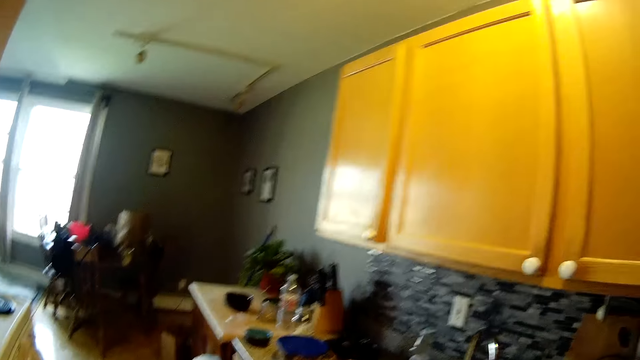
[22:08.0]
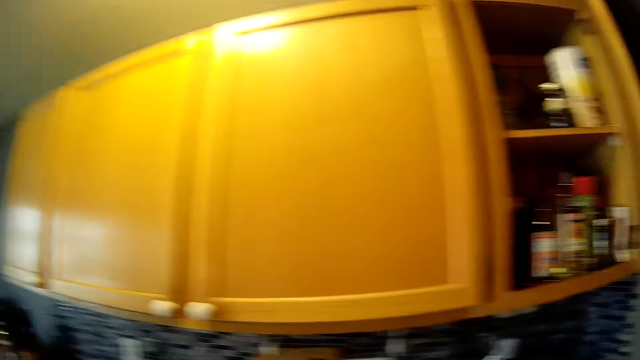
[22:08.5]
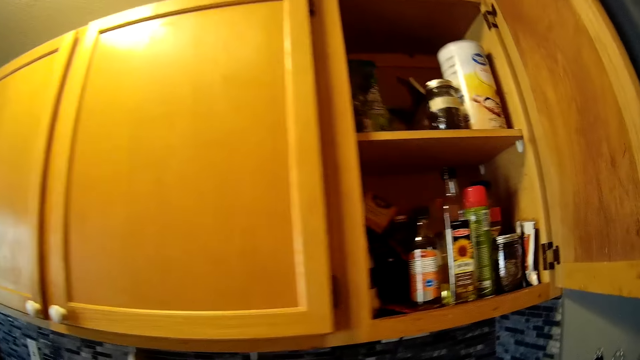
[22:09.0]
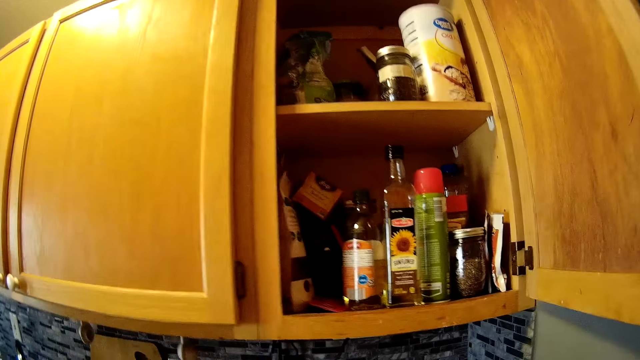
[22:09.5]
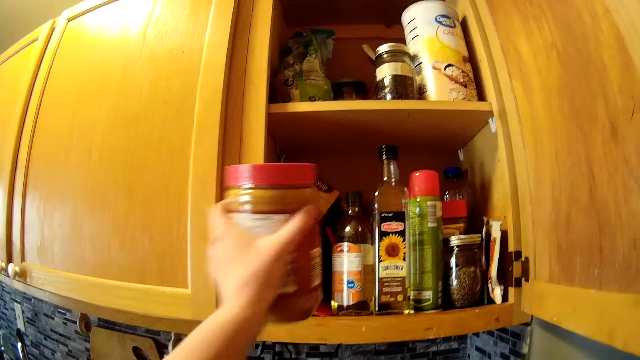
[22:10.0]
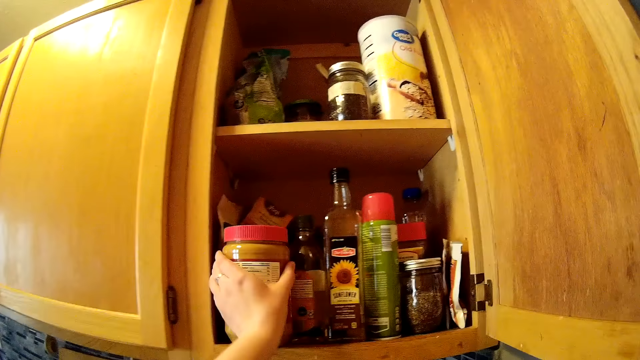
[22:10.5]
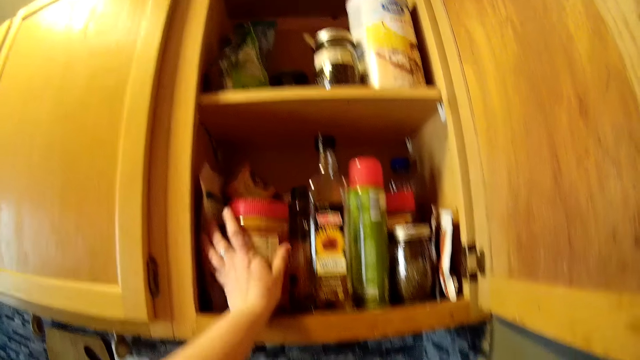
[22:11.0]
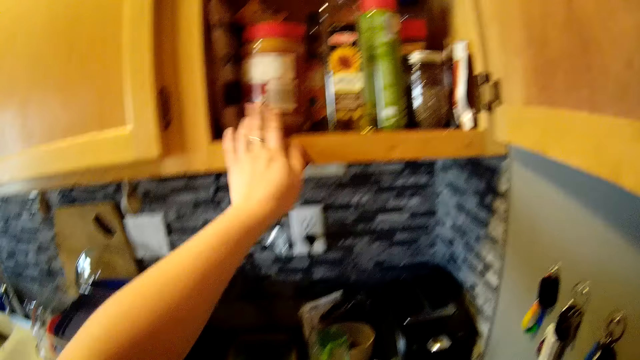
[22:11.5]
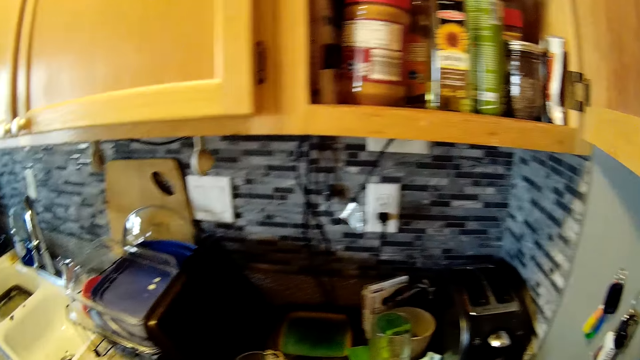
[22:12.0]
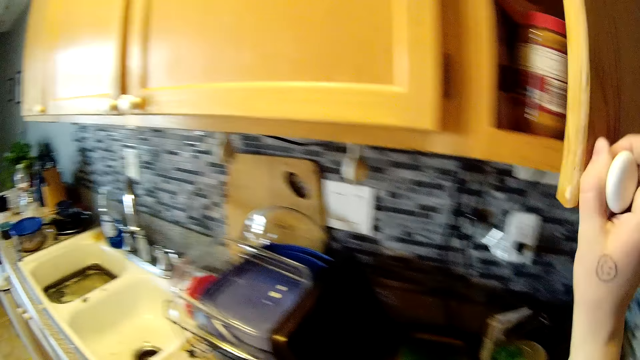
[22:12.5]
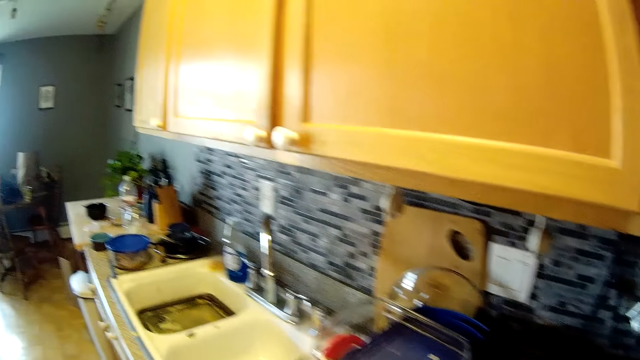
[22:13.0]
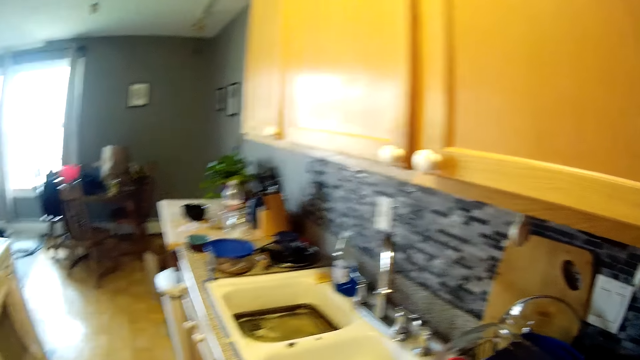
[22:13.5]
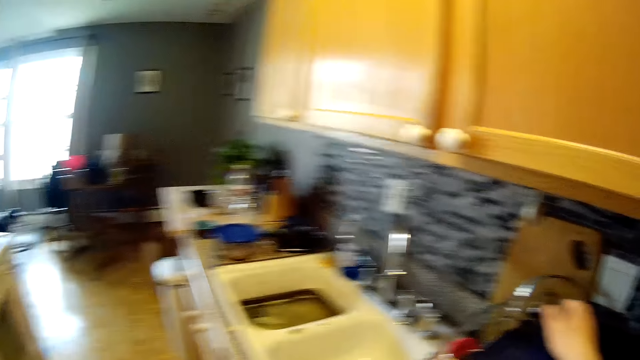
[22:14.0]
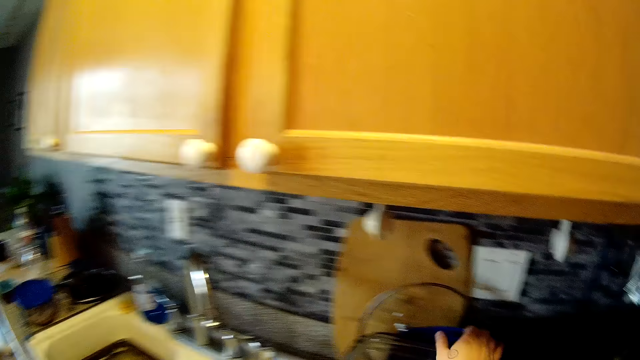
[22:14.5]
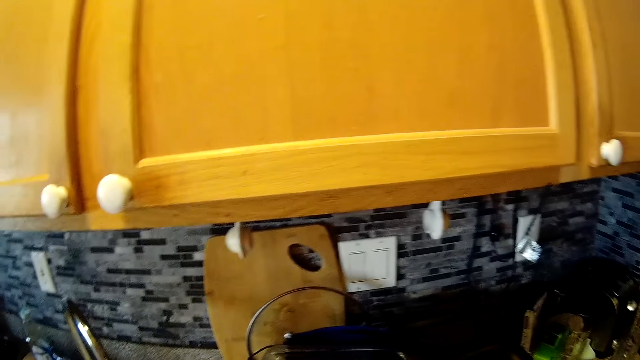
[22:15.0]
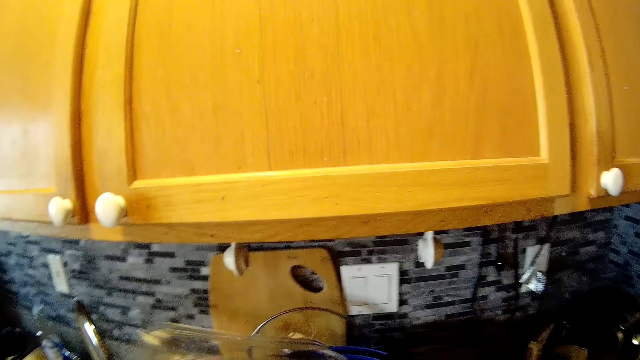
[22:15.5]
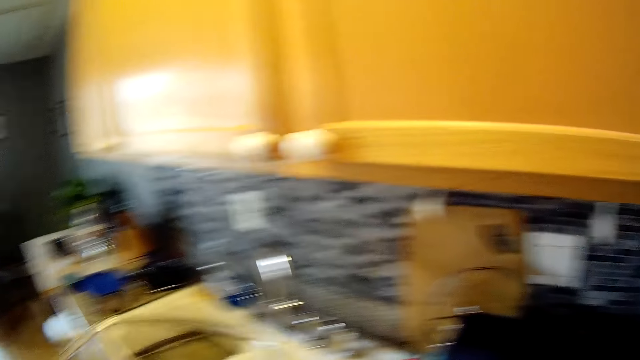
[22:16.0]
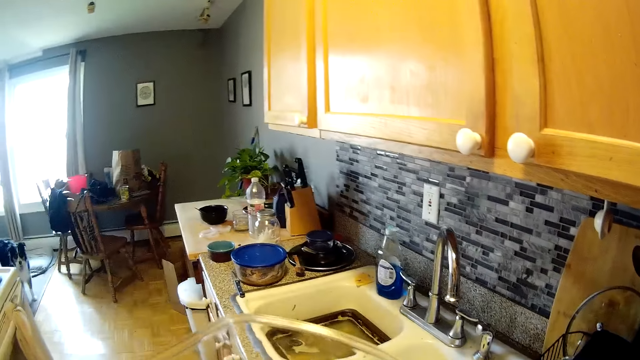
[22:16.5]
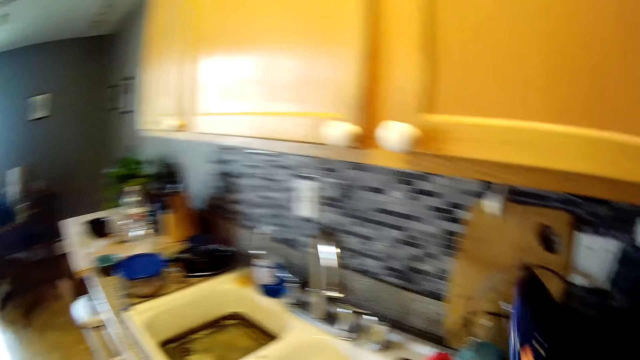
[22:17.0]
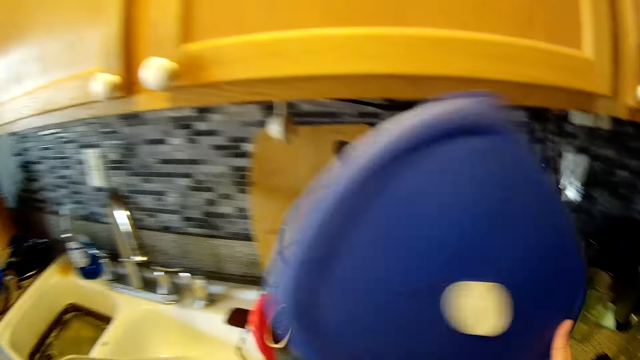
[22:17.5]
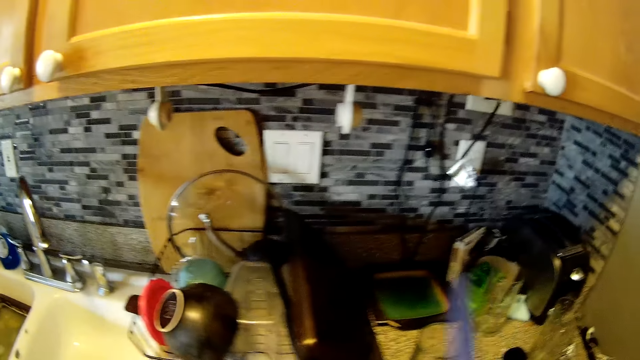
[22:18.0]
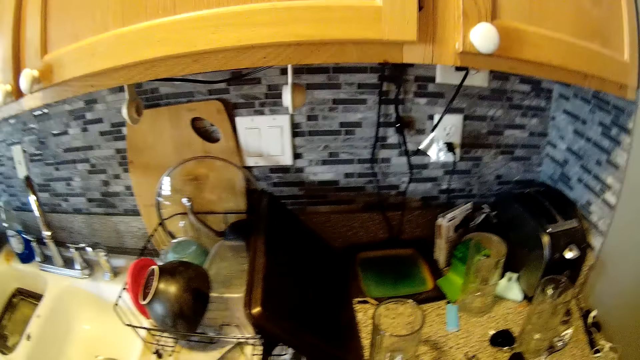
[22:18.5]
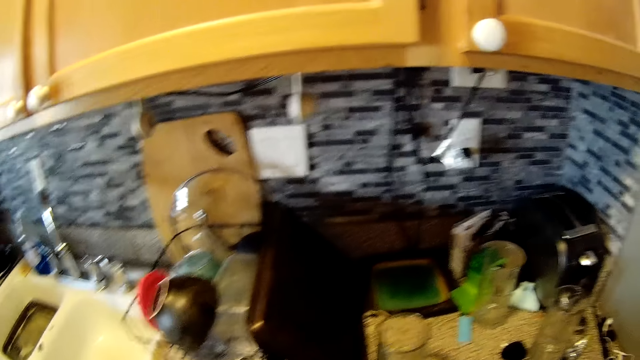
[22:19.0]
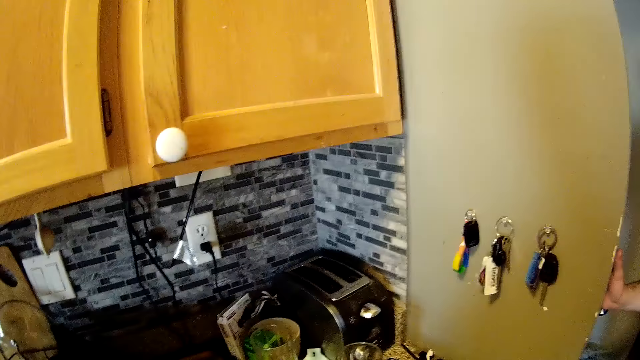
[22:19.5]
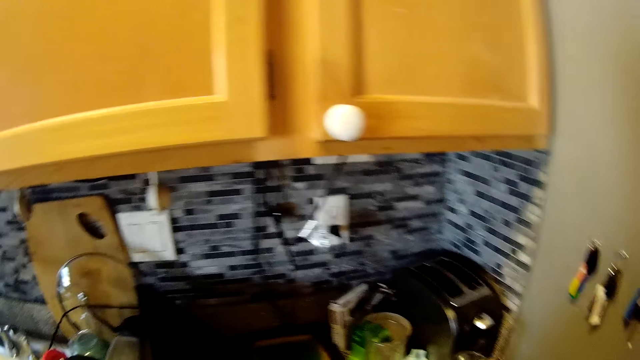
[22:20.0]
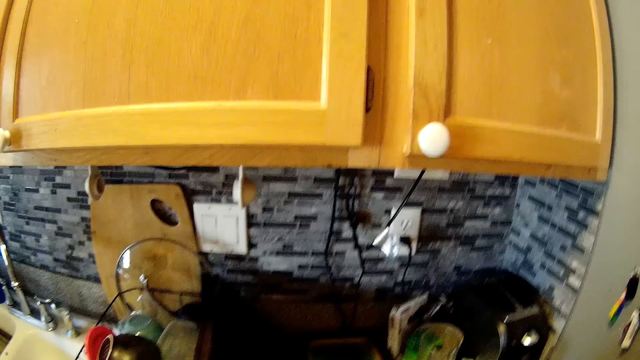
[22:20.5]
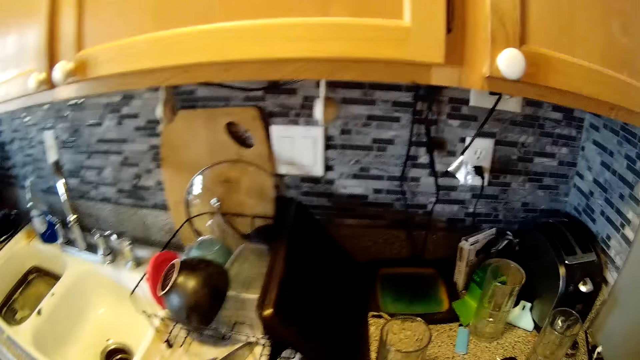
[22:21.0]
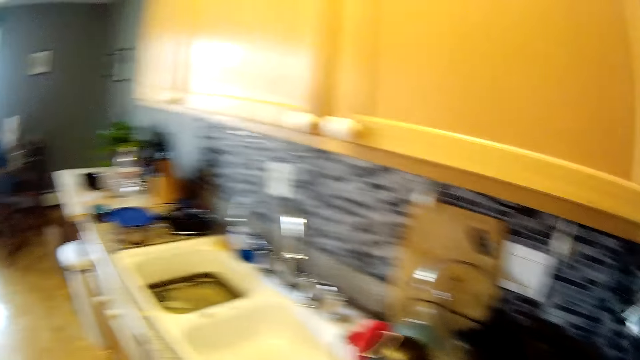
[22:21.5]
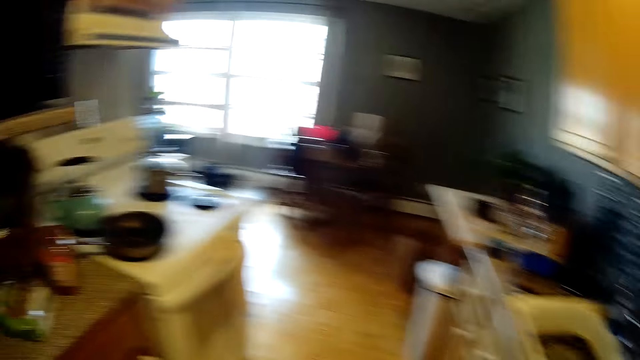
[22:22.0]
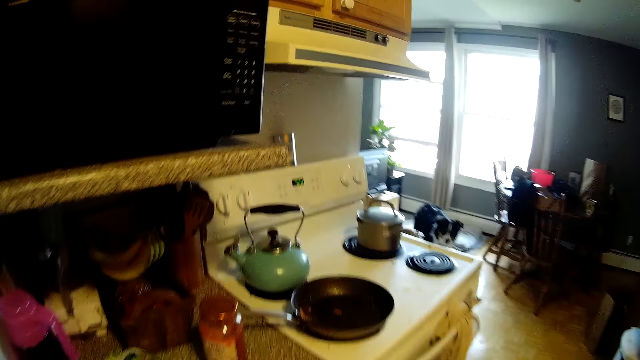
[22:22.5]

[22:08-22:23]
The camera wearer opens the cabinet with her right hand. She talks. She places a jar of spices or peanut in her left hand in the cabinet. She closes the cabinet with her right hand. She talks. She picks a container. She talks. She picks a cover from a plate rack with her right hand. She talks.

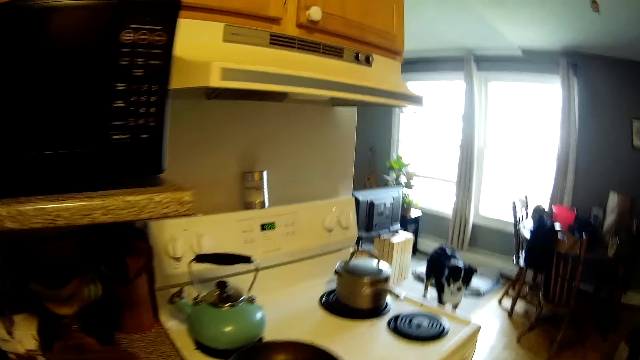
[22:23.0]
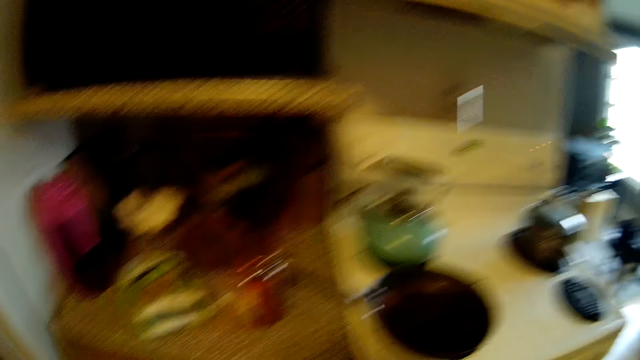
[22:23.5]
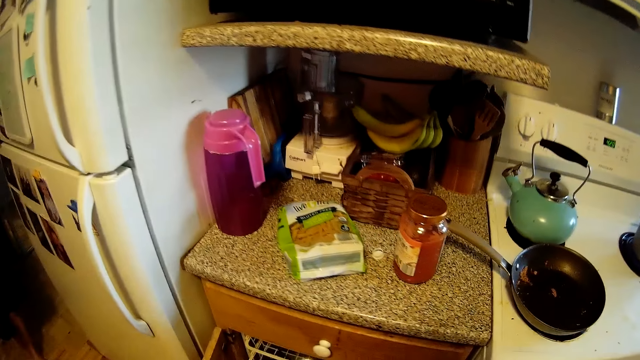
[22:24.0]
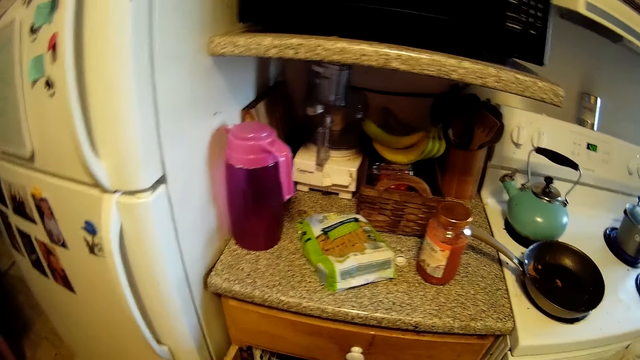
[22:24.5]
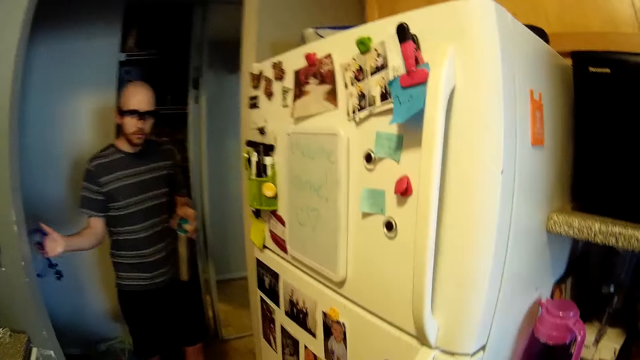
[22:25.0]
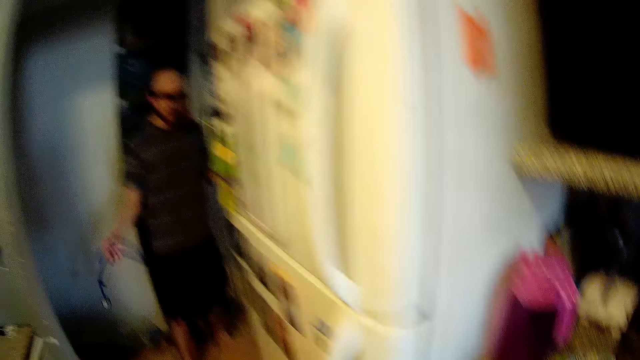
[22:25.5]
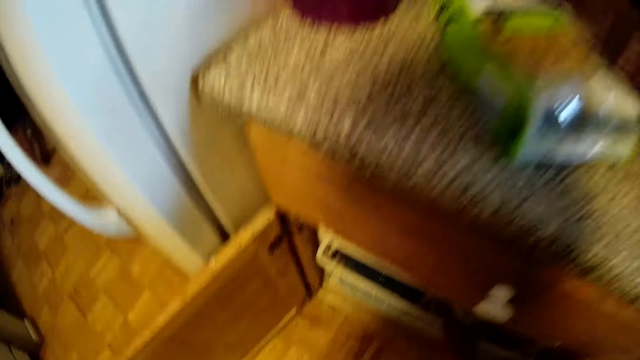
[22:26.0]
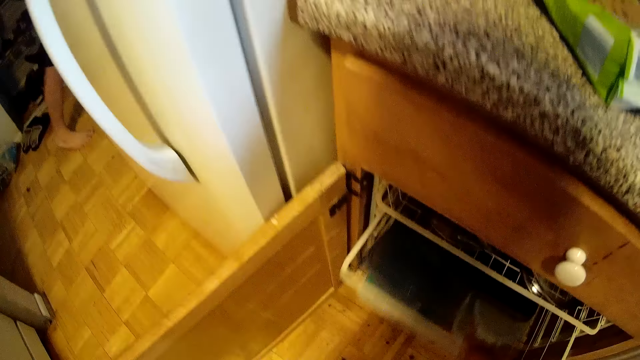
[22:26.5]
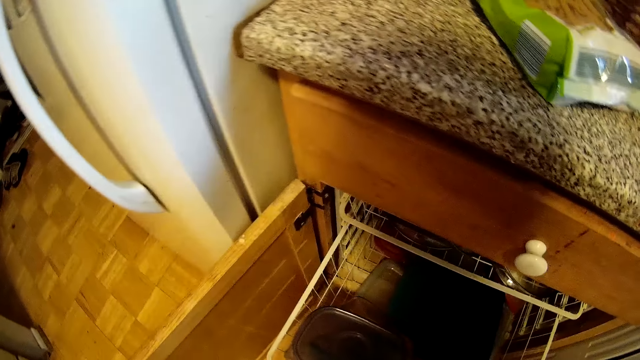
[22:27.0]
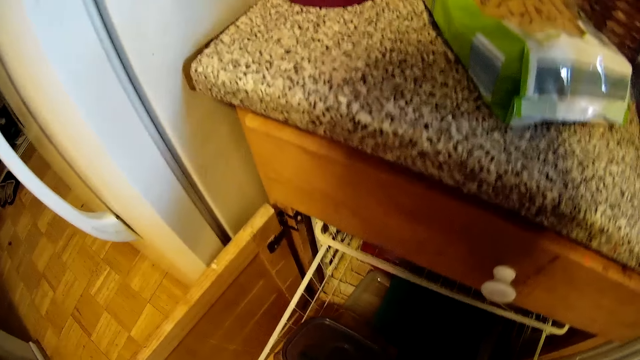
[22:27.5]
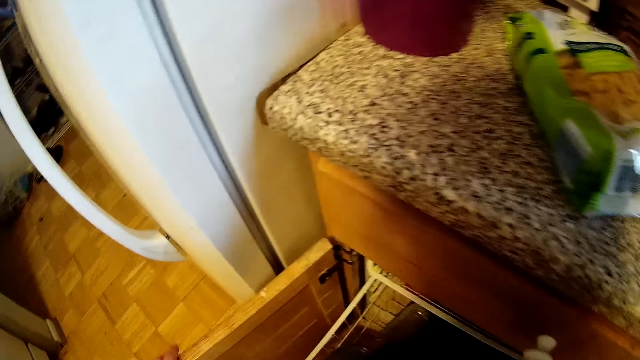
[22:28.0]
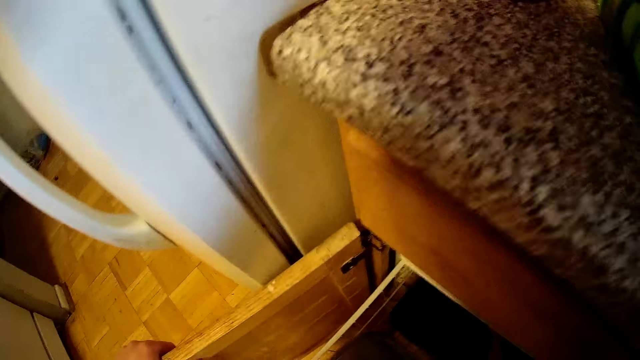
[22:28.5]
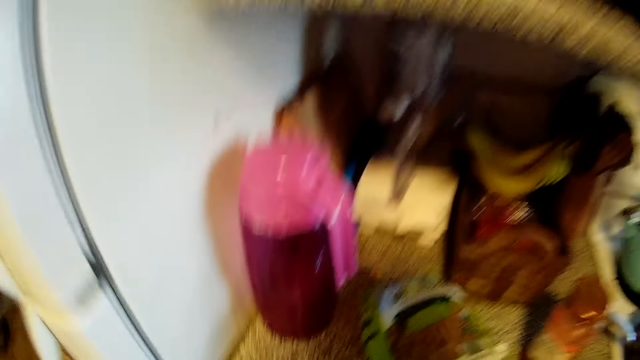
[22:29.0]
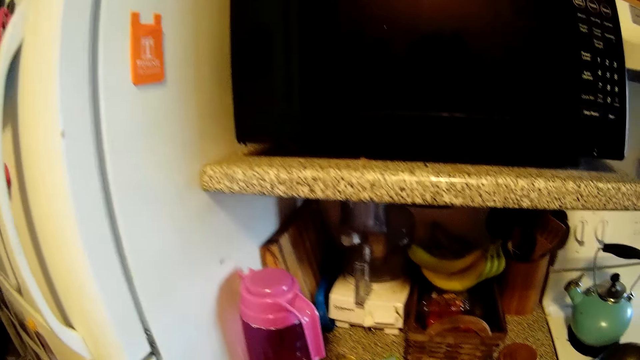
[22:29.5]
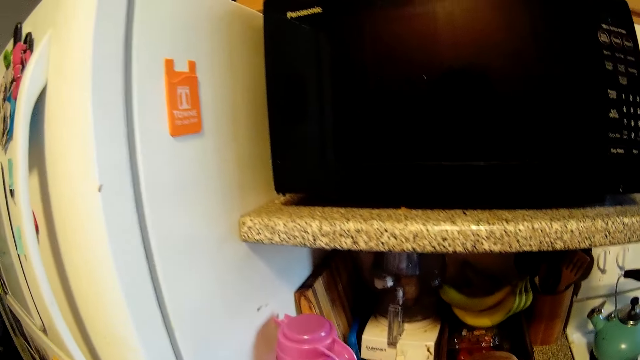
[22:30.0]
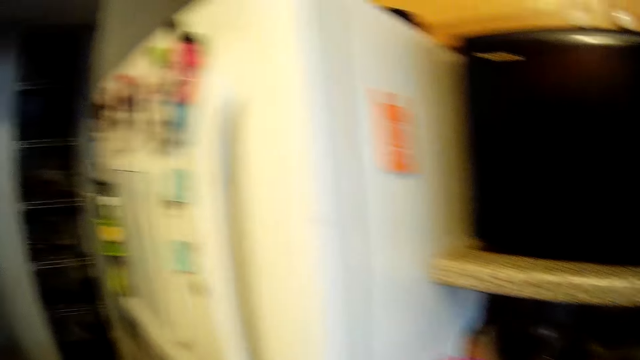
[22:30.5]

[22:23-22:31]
The camera wearer walks. She talks. She pulls a rack in a cabinet with her right hand. She laughs. She opens a drawer. She talks. She laughs.
